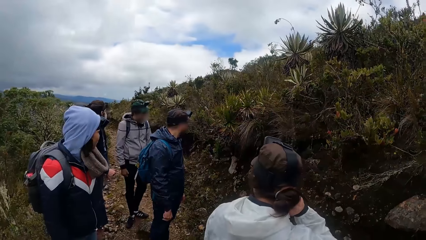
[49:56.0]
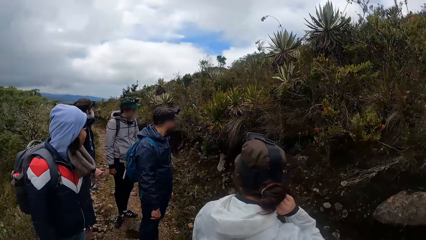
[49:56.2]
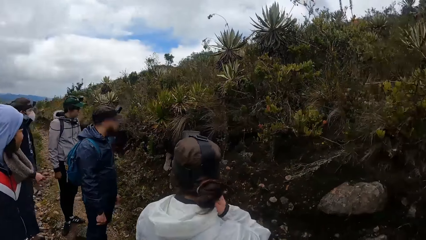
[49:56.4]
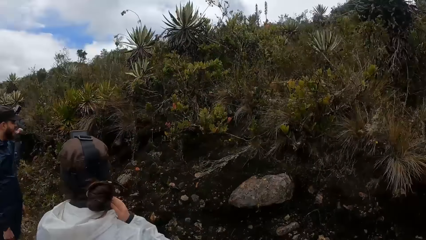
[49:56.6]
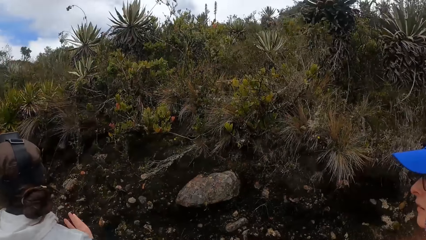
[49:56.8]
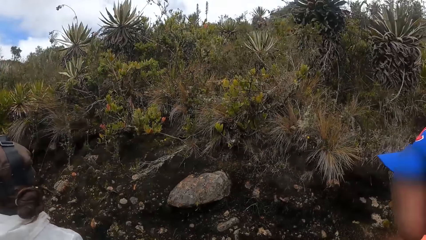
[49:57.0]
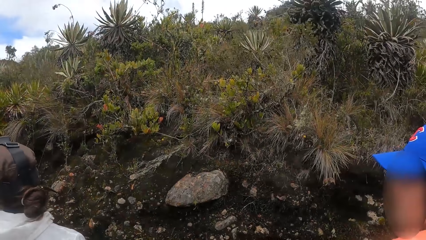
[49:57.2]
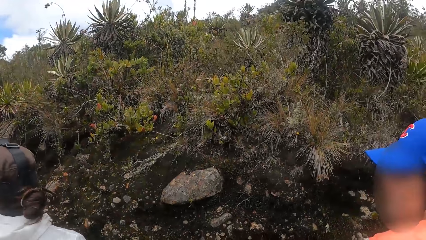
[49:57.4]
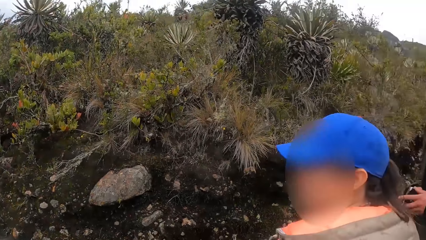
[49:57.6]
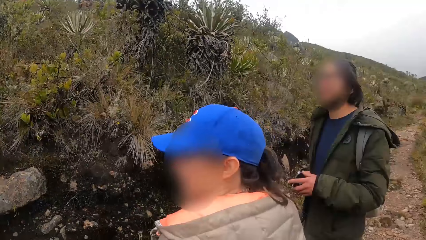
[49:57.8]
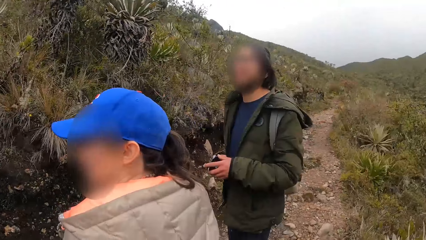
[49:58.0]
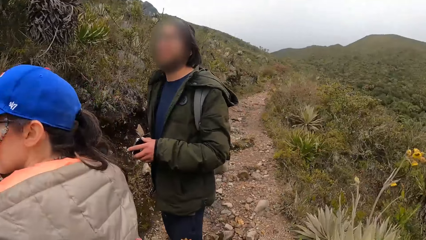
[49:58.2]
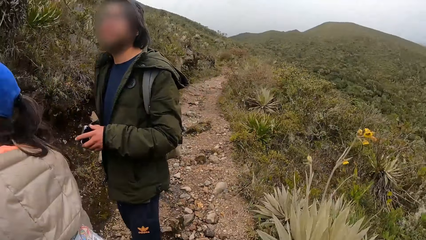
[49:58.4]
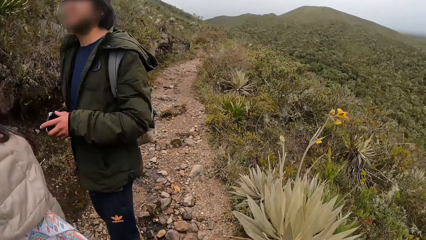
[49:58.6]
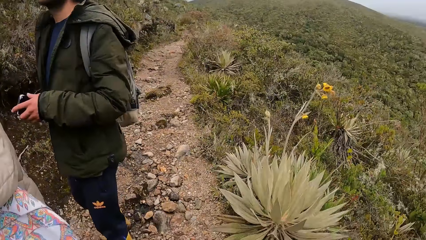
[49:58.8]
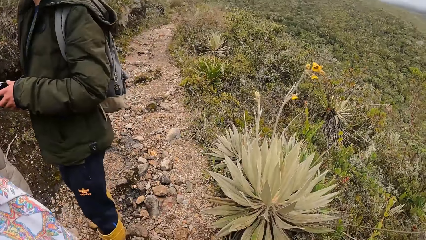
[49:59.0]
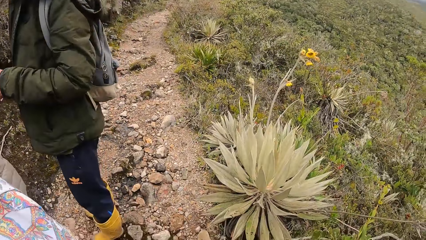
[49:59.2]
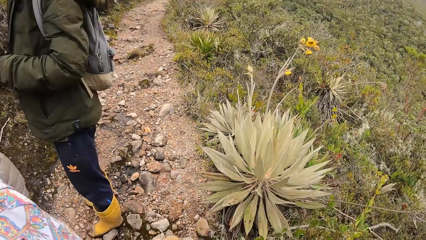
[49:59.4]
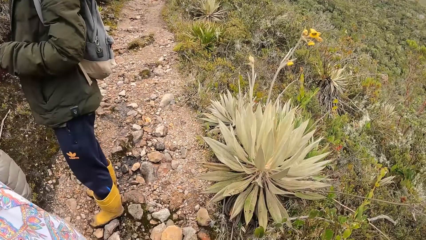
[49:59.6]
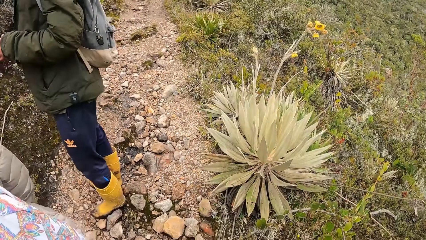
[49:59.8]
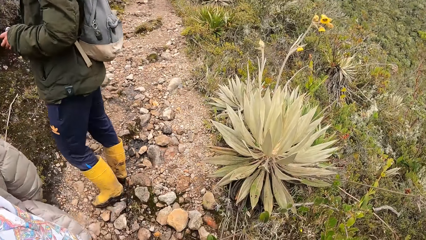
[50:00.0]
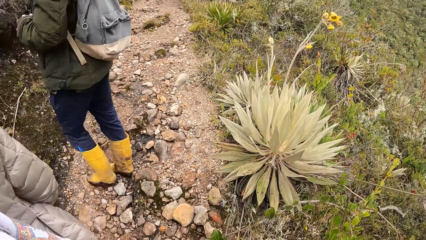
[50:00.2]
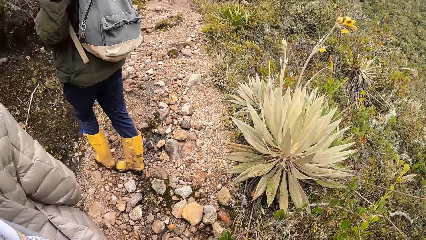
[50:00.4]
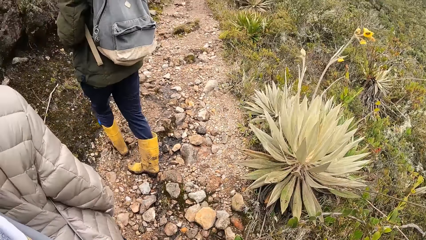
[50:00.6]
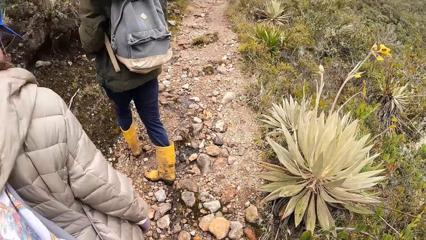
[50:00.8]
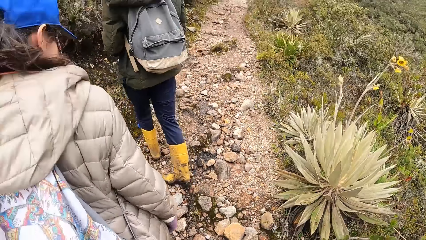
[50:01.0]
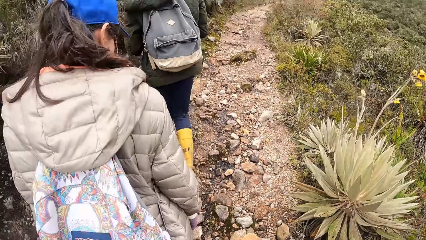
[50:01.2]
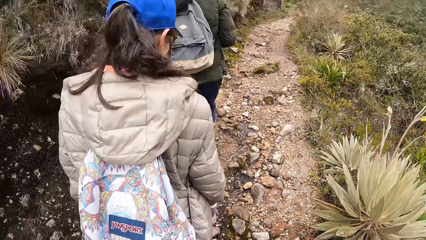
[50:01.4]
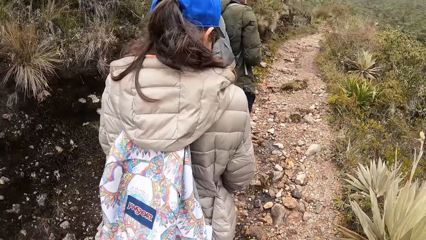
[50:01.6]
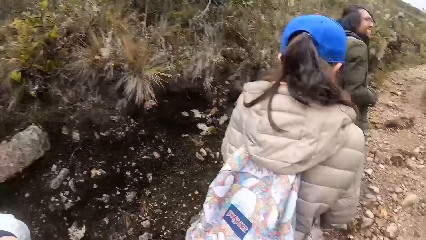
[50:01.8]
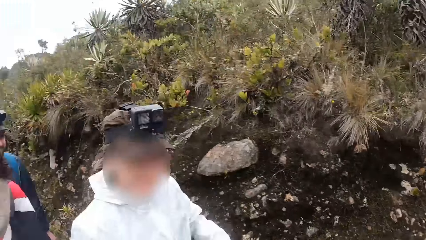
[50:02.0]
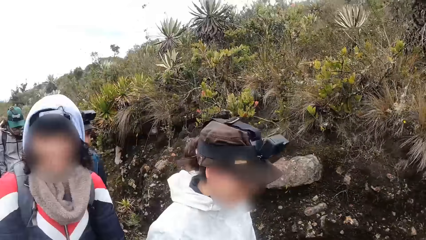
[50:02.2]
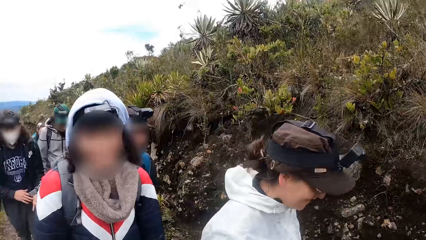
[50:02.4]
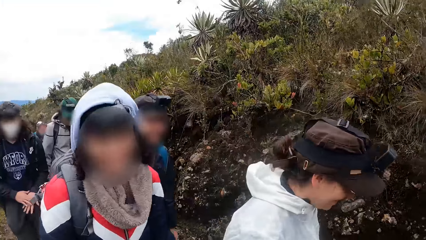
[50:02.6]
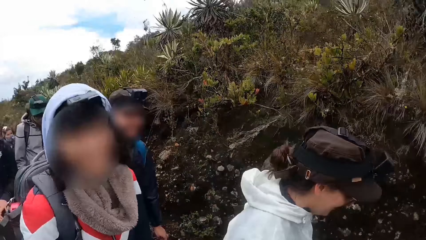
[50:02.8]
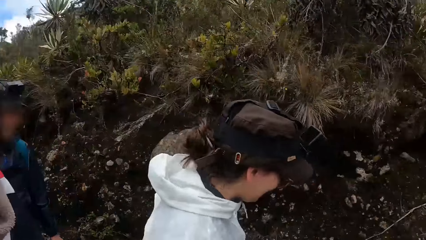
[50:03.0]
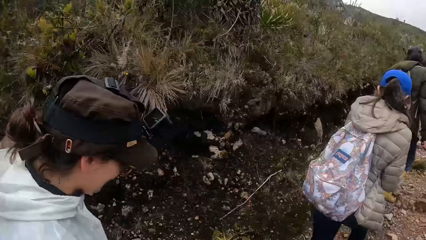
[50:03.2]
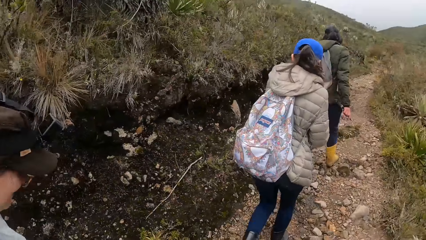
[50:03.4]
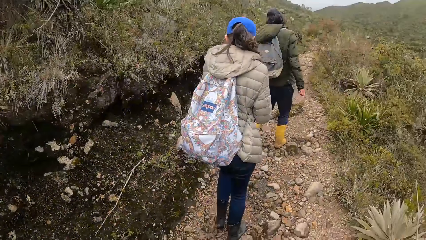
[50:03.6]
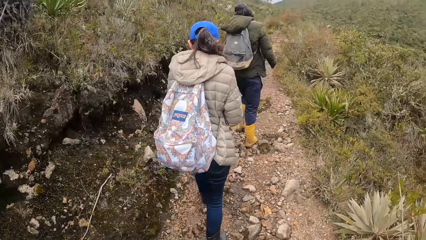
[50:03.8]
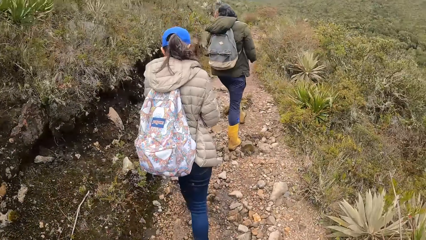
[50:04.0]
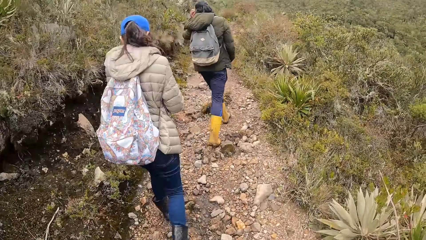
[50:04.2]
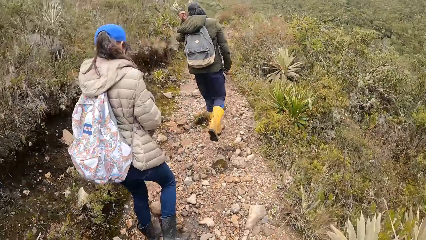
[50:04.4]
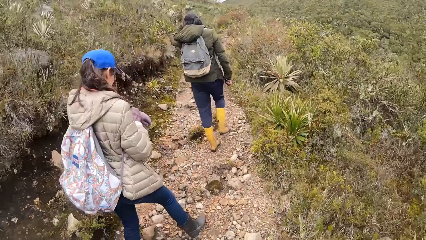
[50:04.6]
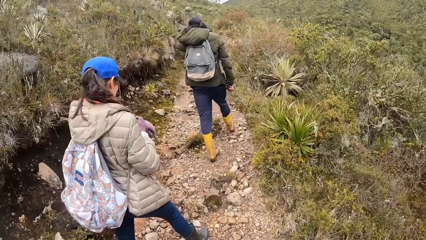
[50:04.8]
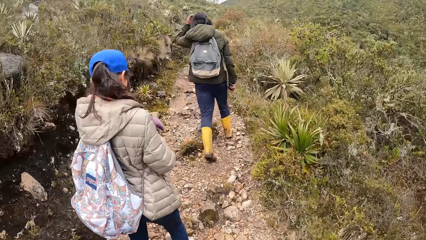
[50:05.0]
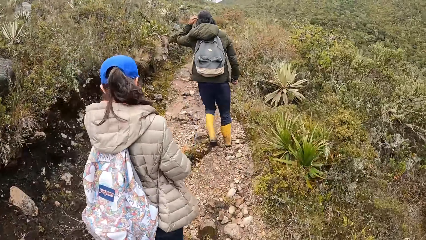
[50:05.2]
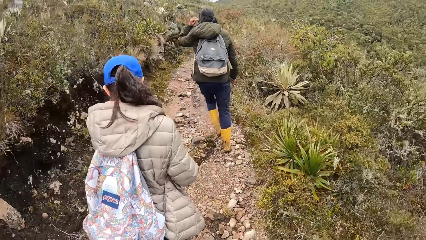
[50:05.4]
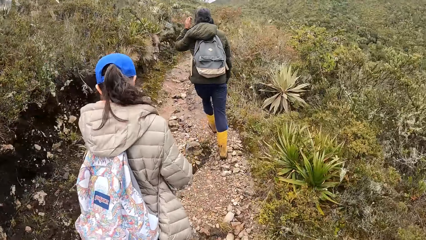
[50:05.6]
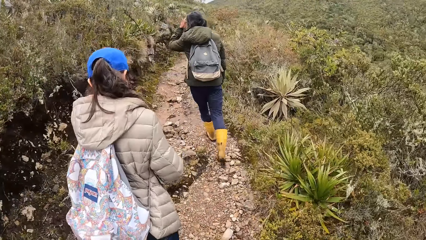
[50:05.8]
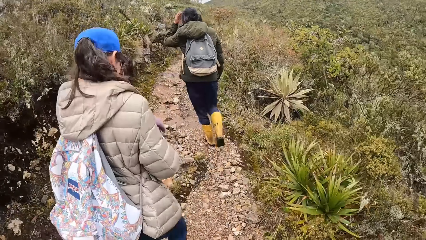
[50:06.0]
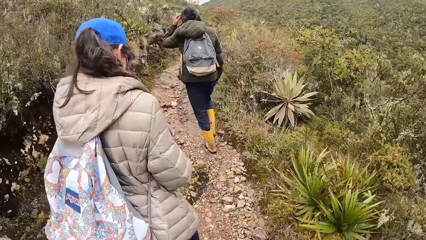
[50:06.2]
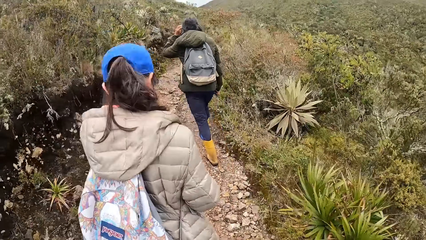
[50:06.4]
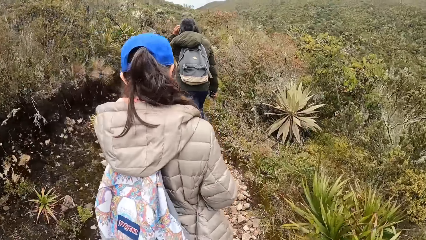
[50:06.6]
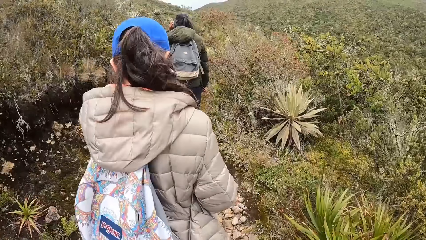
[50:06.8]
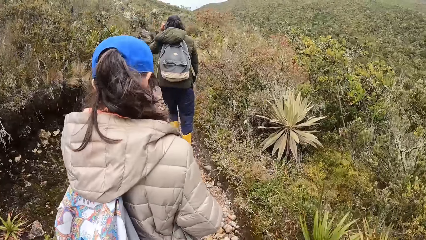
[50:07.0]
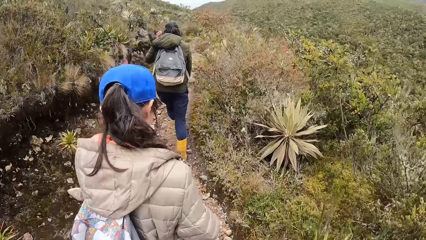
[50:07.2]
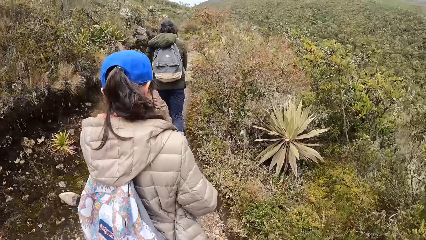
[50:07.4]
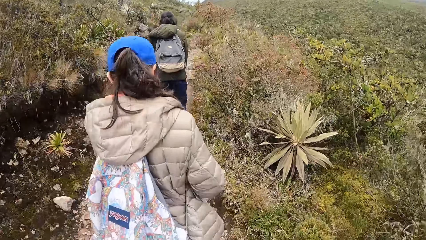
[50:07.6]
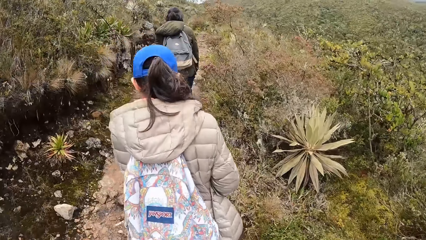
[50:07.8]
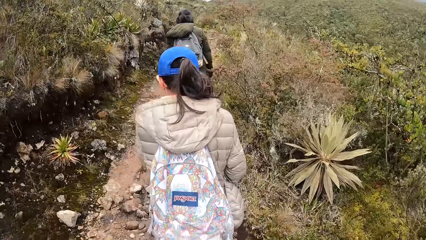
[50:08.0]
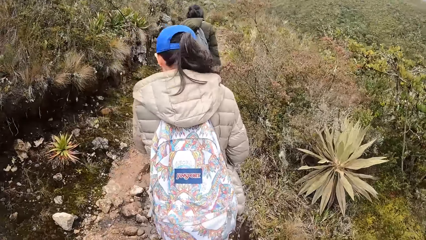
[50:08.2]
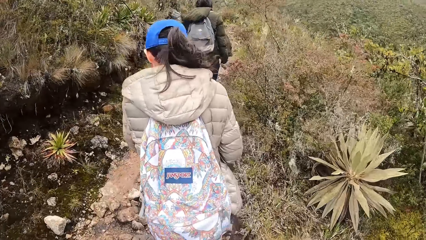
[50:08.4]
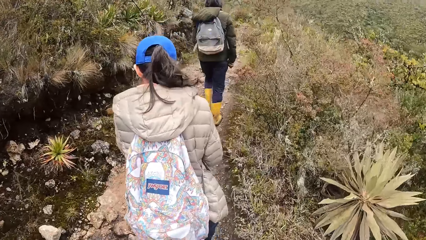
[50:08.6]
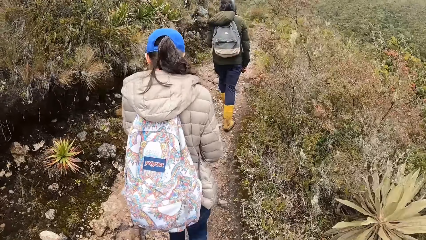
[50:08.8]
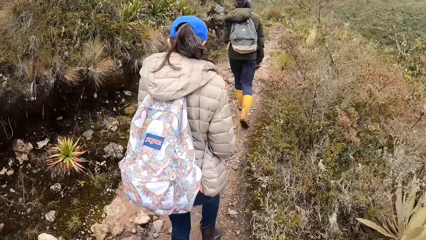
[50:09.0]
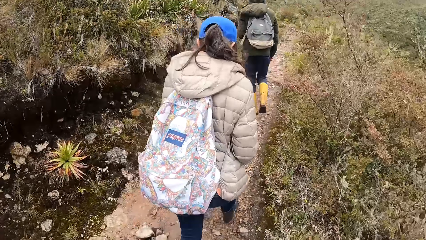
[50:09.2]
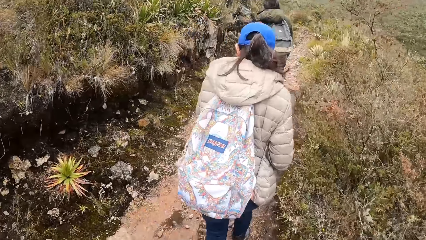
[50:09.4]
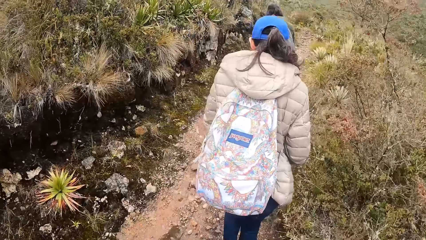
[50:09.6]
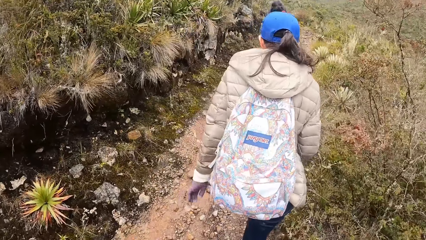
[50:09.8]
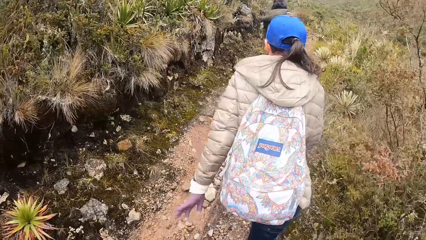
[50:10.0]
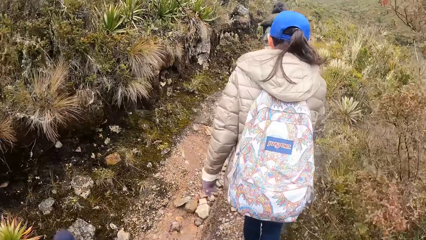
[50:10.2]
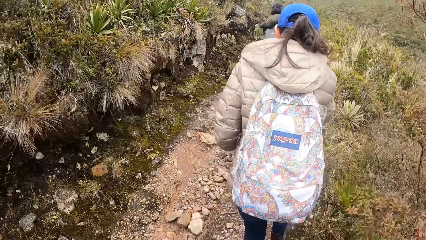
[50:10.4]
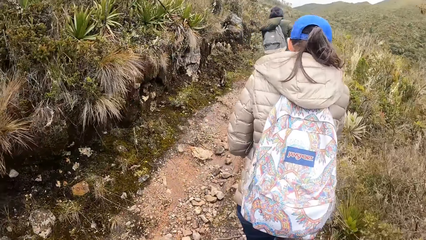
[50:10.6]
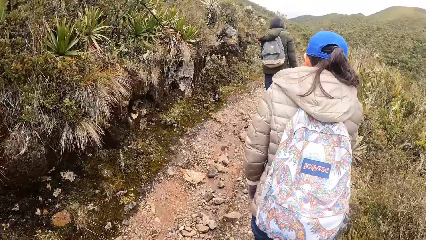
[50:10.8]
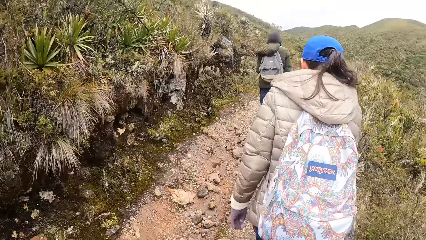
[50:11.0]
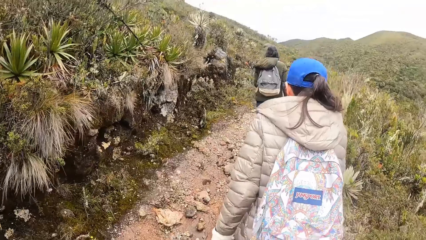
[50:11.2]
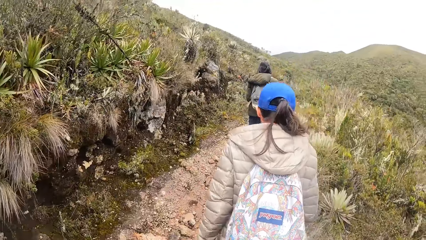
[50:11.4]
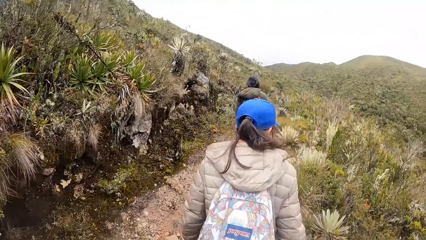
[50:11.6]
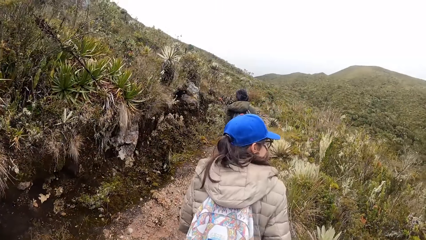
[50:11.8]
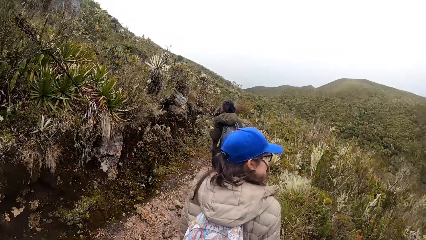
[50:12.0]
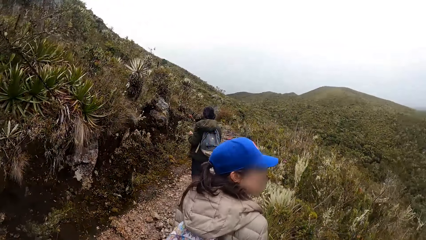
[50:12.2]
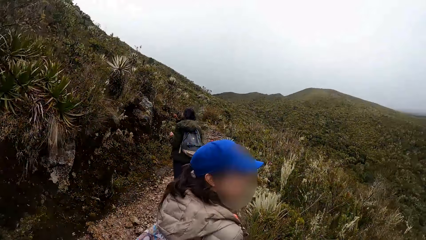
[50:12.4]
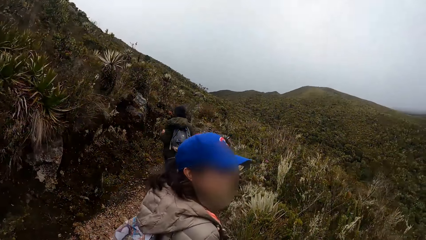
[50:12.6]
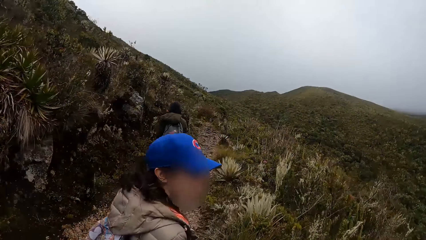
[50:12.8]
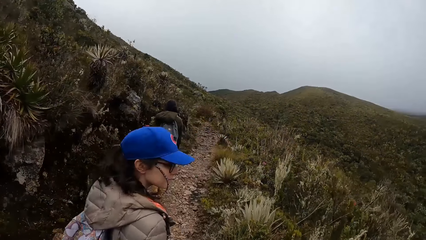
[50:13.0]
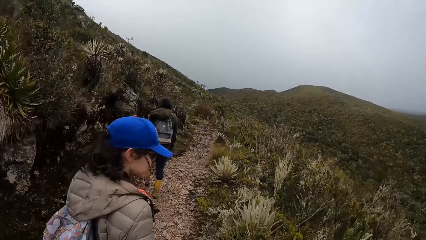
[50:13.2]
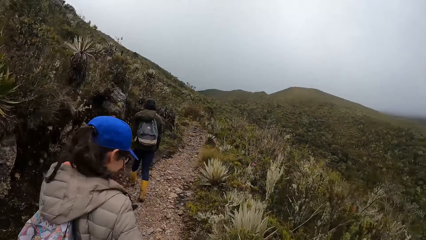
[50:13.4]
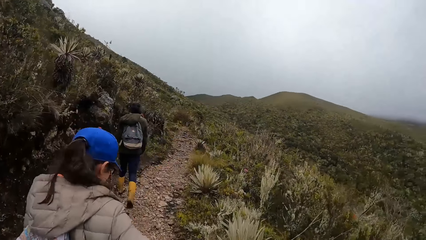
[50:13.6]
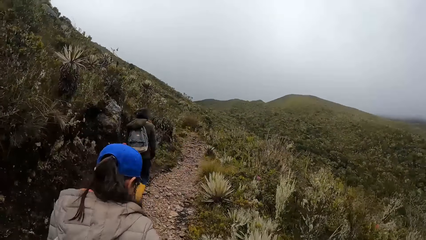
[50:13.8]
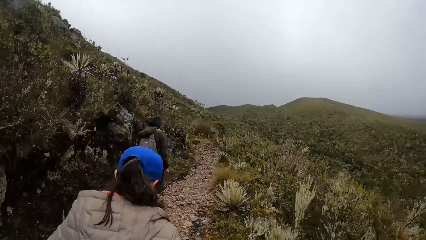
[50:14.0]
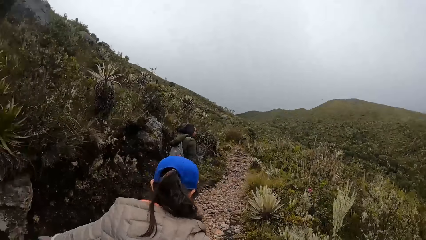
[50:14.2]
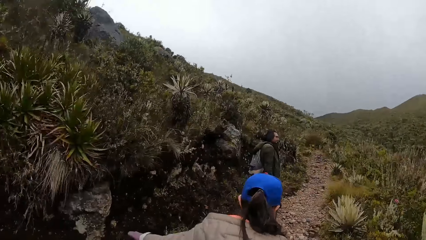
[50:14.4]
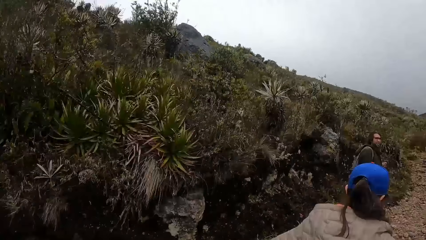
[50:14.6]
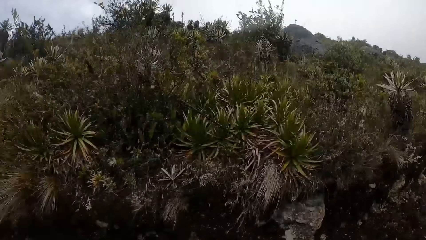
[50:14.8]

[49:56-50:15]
The camera wearer hikes the mountain. A man adjusts his hair with his left hand.
